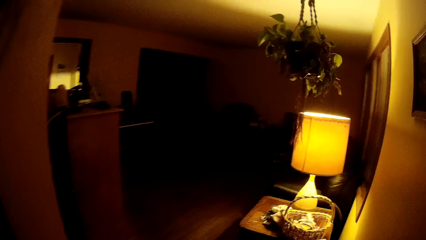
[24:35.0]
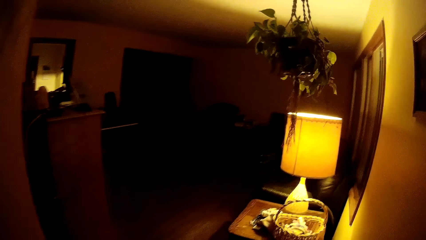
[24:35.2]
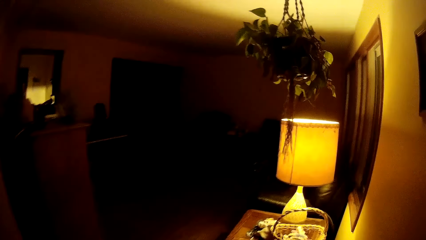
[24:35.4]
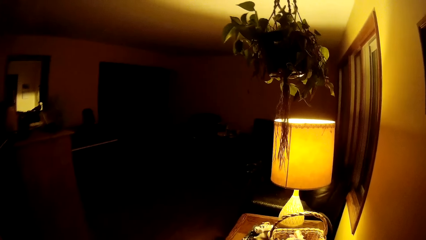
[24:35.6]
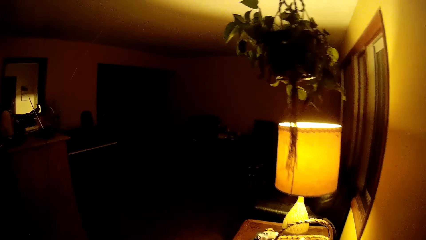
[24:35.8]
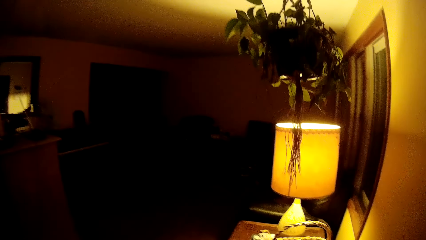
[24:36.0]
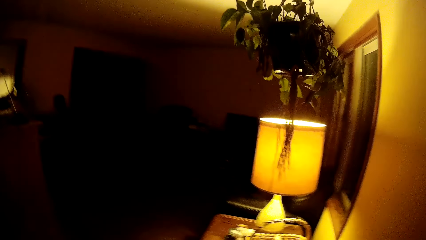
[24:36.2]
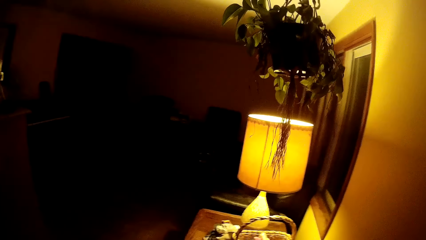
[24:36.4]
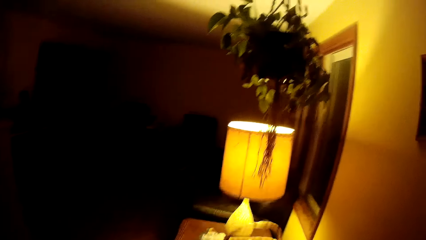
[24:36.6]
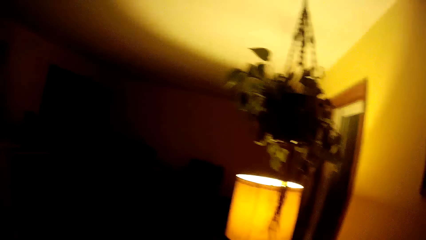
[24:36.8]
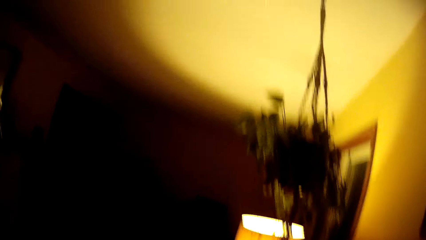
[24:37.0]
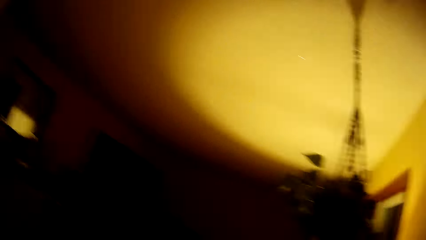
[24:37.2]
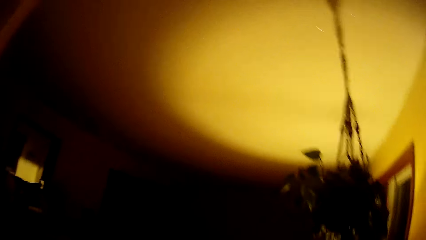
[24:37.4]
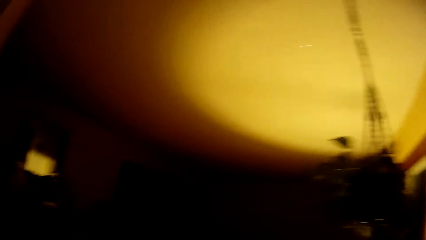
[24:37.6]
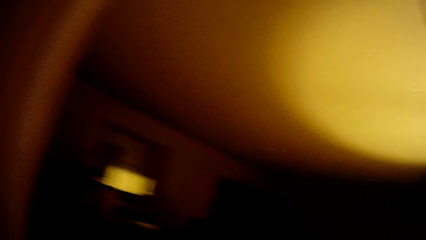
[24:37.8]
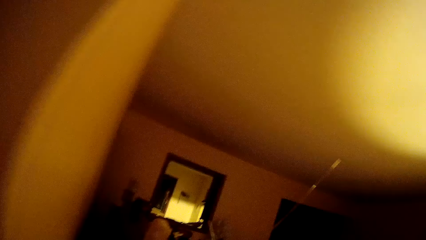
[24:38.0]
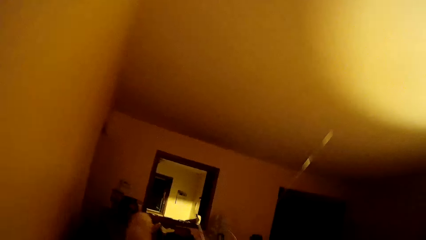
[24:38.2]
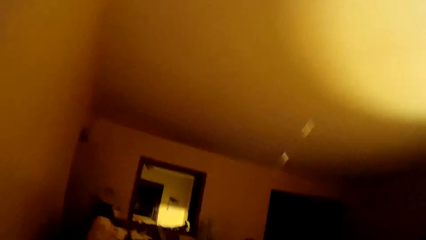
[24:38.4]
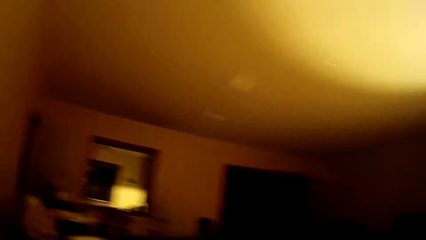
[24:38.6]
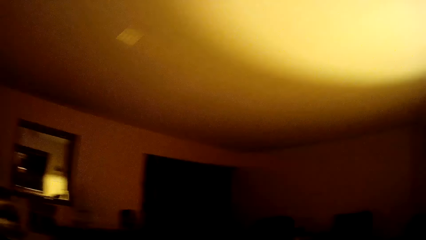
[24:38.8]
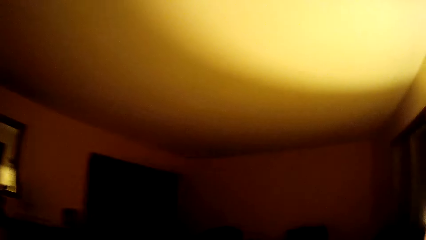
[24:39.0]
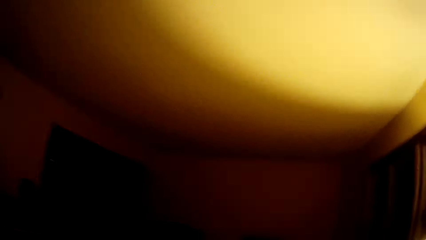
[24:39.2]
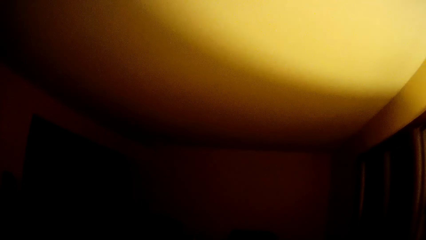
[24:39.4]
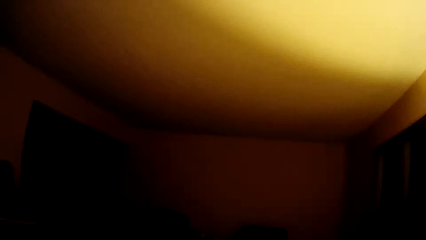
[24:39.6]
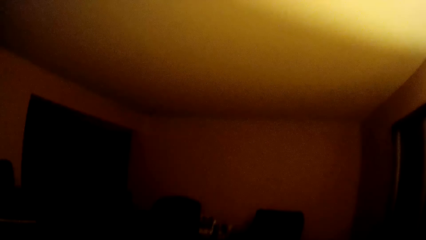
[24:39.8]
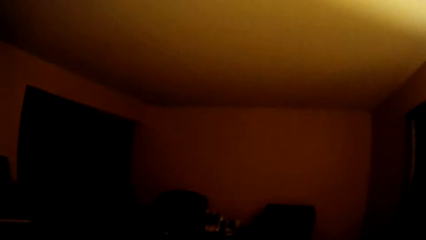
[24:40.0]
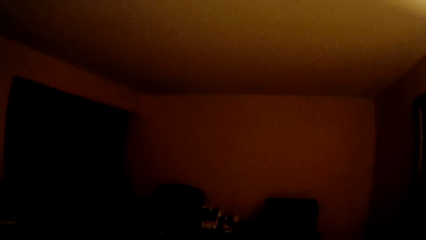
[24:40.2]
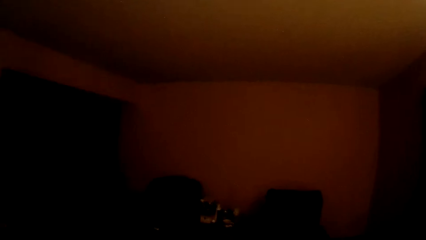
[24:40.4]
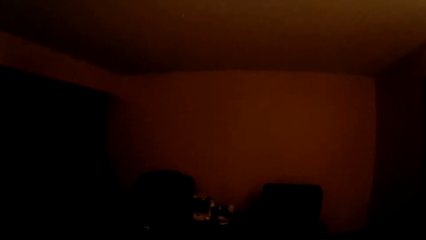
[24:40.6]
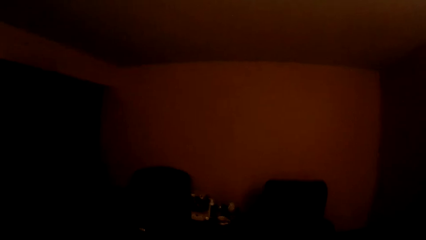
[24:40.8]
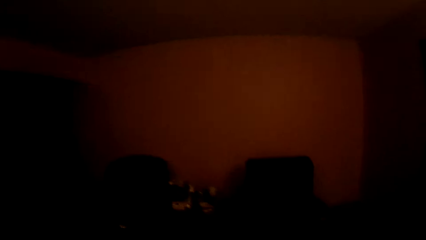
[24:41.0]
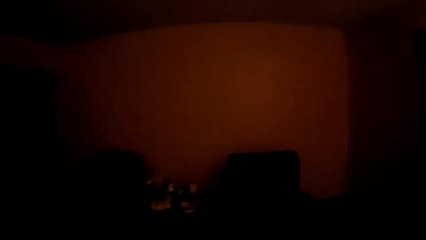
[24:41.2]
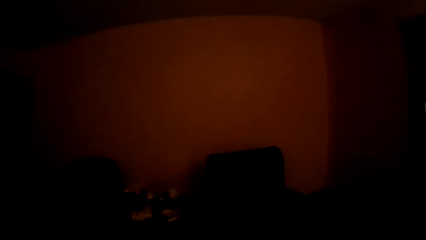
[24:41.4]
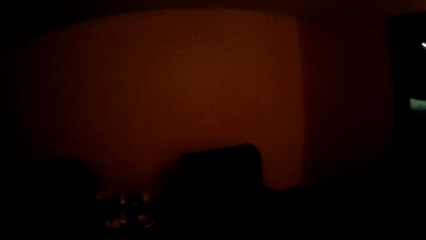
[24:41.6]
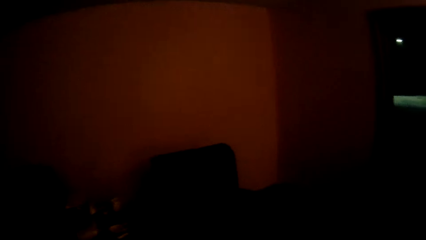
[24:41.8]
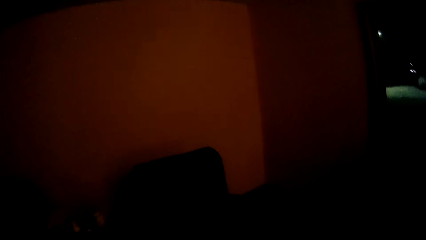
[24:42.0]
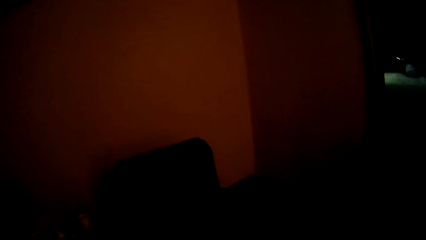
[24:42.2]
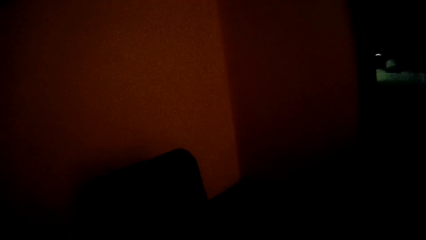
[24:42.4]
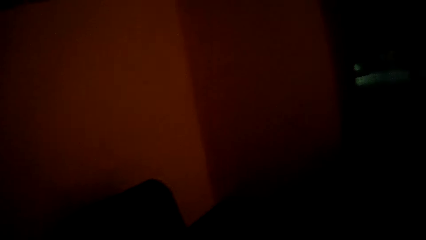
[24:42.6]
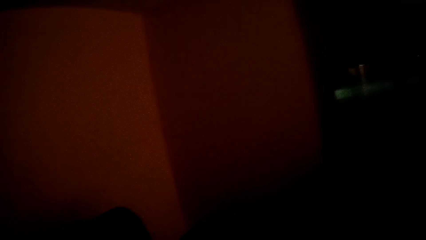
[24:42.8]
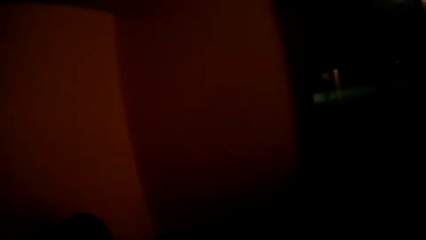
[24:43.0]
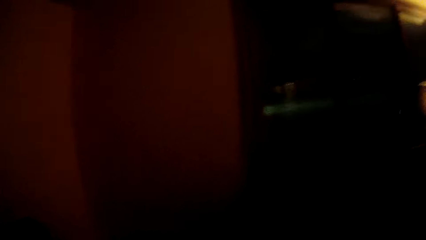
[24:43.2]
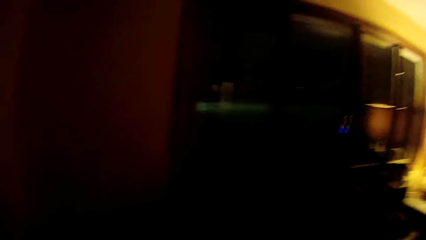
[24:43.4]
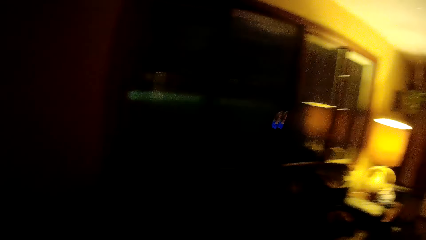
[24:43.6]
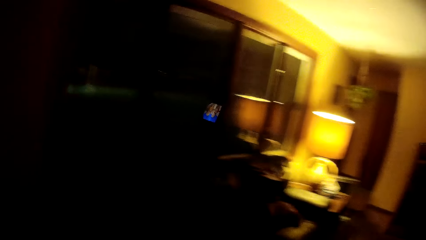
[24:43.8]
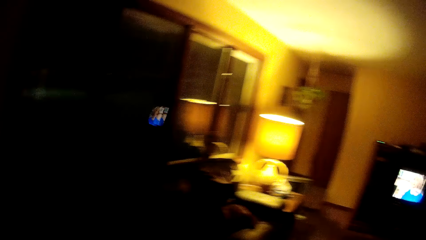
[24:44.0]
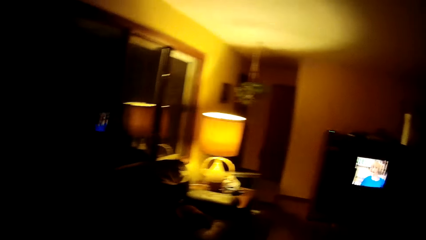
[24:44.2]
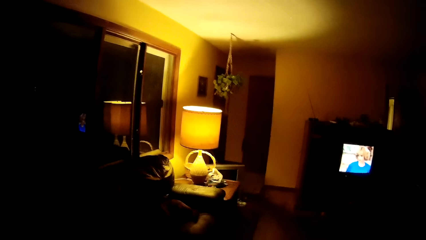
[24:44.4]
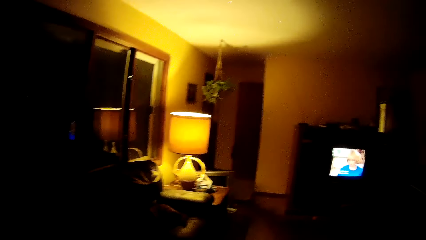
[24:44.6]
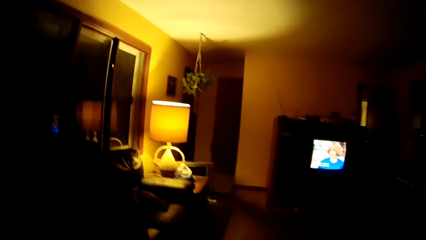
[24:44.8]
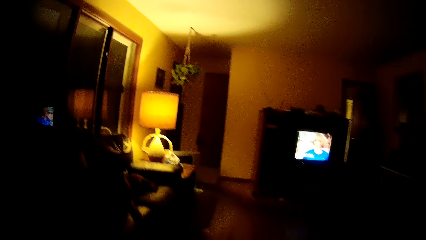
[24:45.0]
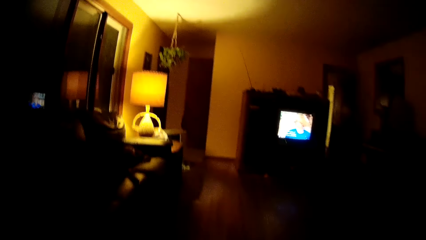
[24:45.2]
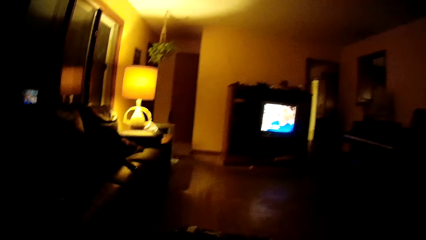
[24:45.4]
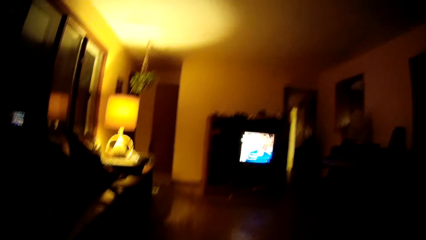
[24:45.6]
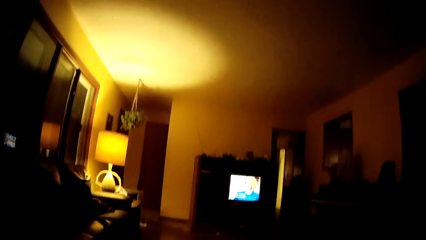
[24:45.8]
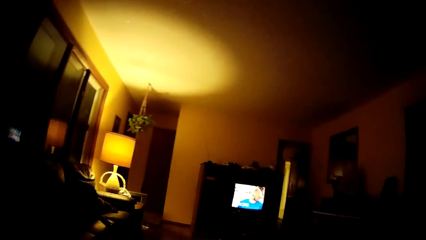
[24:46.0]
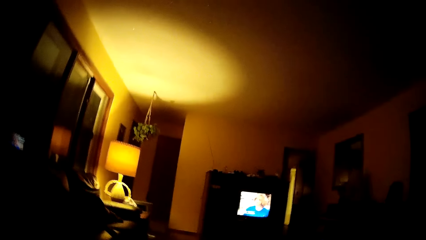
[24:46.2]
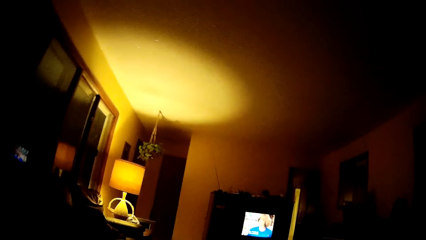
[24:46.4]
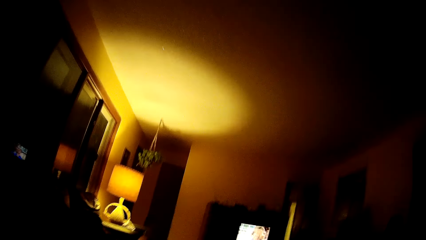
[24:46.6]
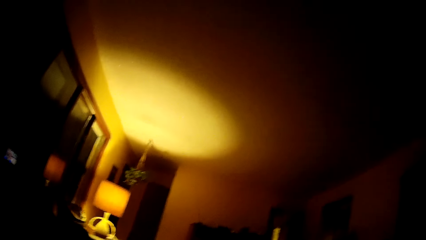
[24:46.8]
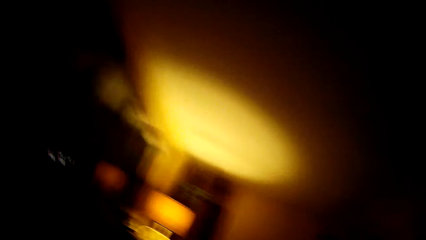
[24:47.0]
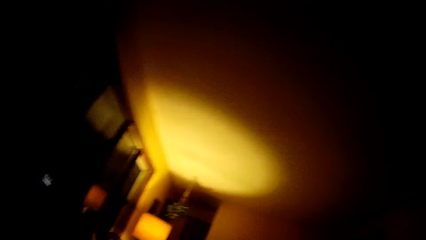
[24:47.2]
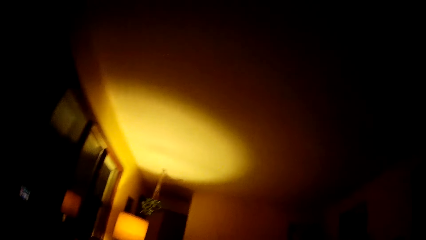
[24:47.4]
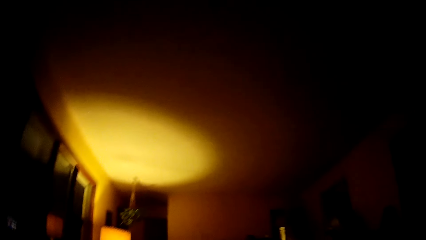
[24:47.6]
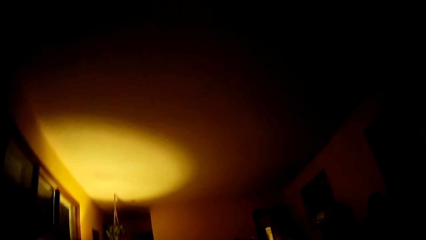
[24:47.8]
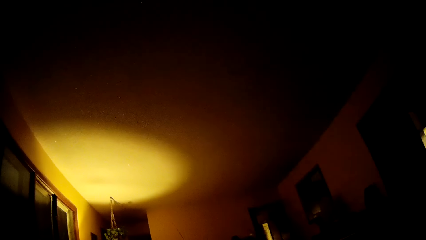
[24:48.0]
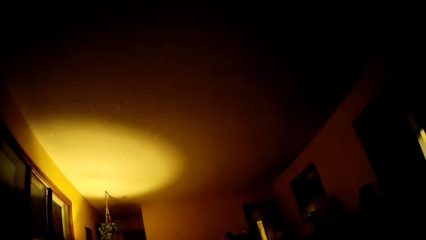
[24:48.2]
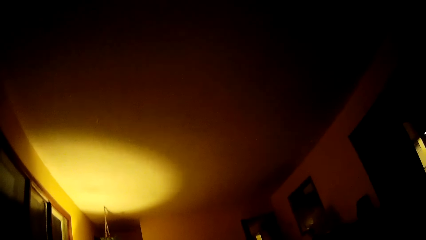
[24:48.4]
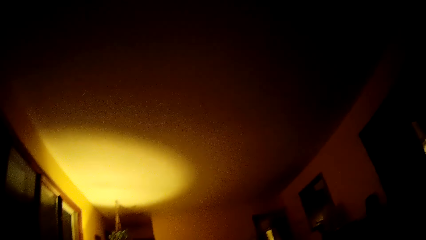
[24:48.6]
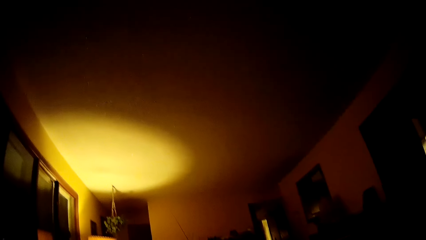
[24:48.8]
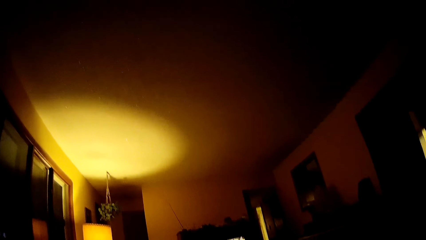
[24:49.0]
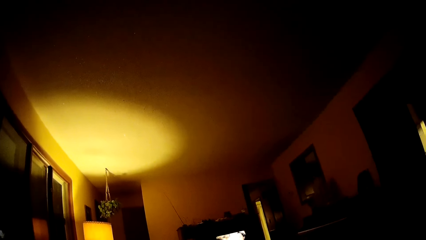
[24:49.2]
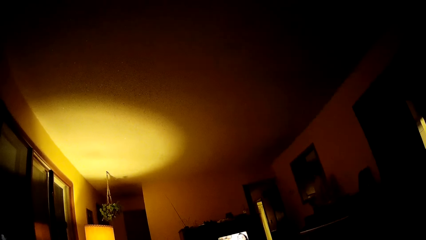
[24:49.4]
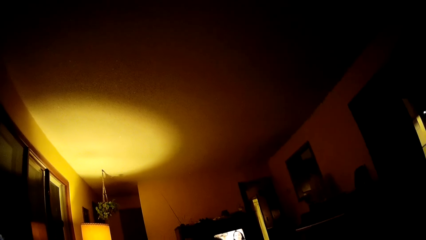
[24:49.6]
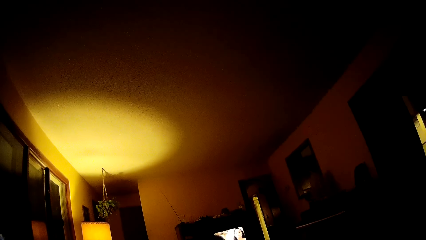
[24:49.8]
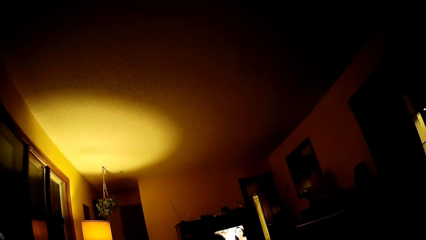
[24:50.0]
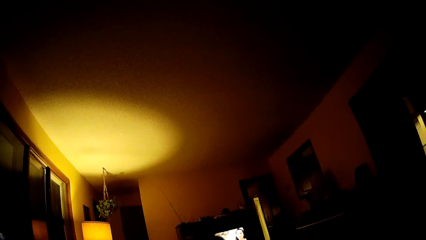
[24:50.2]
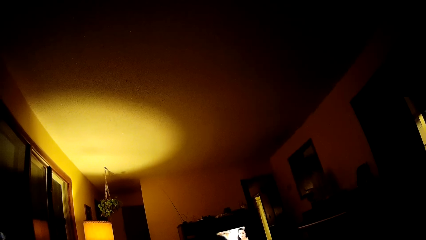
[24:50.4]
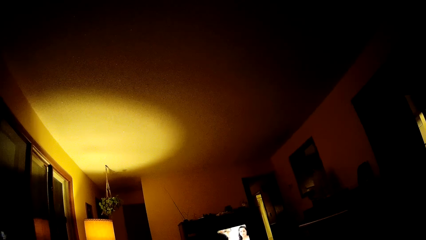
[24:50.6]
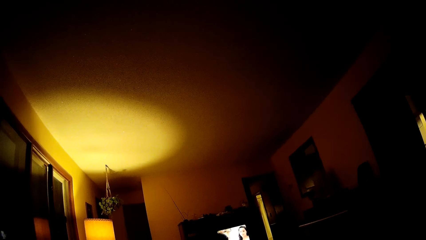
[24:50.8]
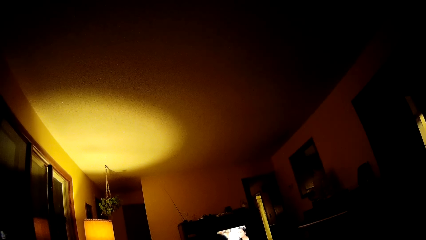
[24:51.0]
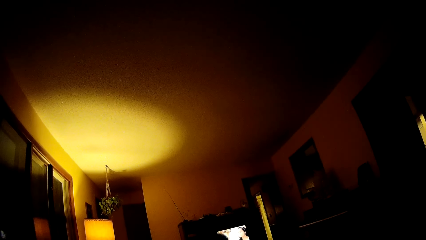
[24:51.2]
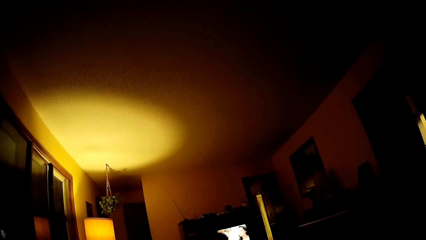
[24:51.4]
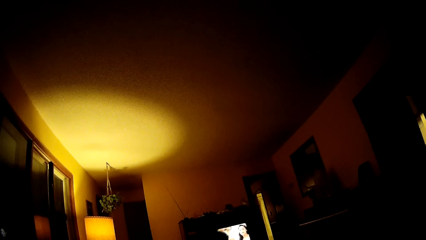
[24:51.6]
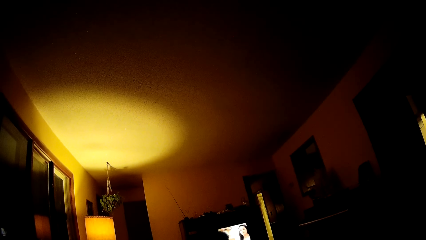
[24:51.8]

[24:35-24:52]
The camera wearer walks back into the house. They look round. They watch television in the sitting room.
